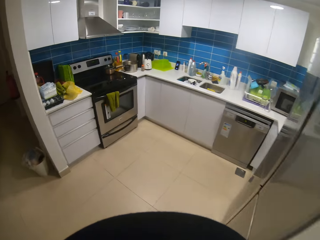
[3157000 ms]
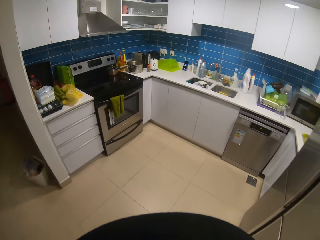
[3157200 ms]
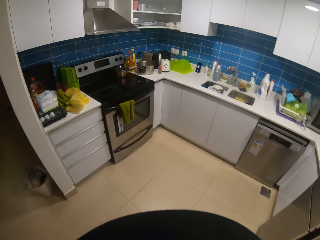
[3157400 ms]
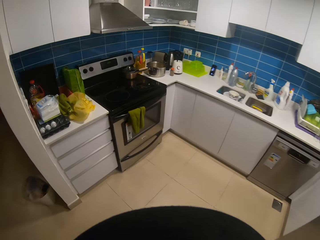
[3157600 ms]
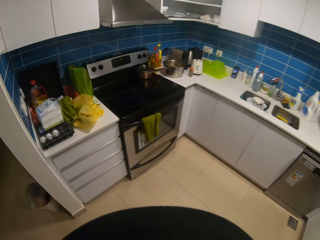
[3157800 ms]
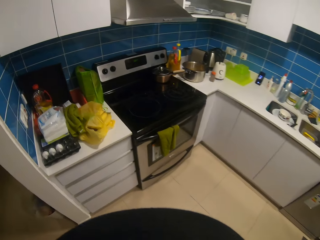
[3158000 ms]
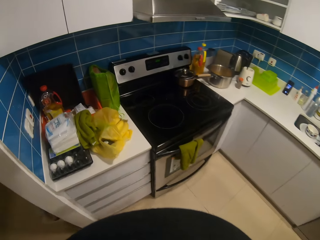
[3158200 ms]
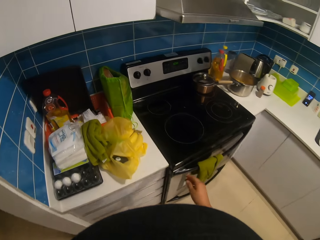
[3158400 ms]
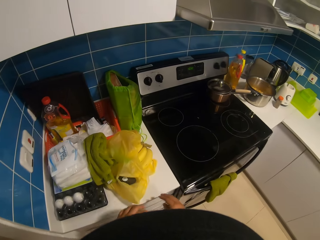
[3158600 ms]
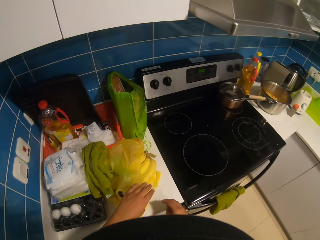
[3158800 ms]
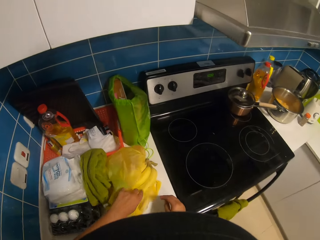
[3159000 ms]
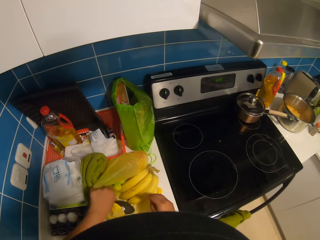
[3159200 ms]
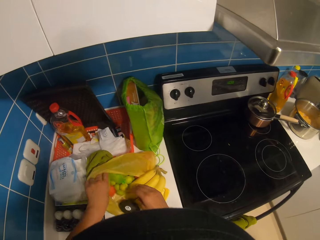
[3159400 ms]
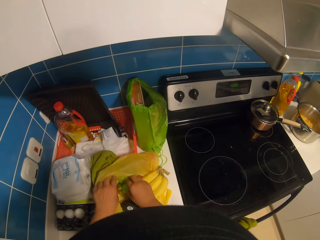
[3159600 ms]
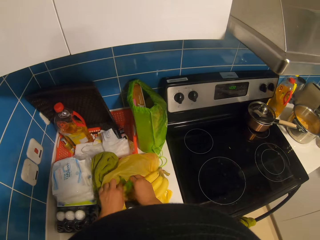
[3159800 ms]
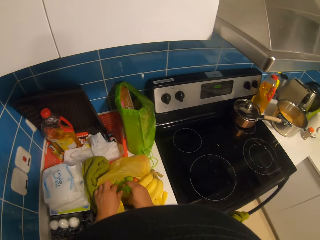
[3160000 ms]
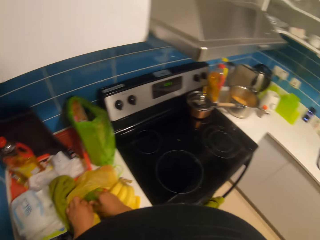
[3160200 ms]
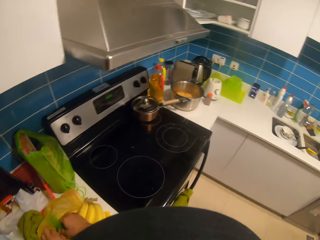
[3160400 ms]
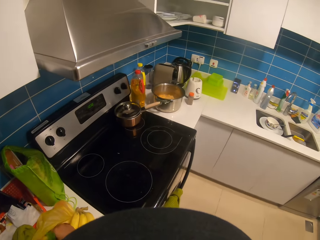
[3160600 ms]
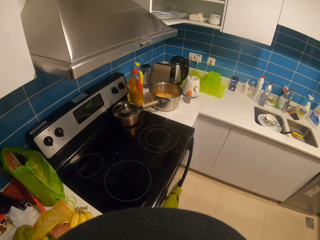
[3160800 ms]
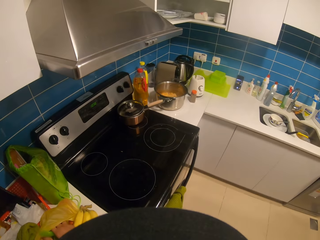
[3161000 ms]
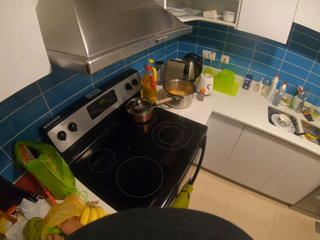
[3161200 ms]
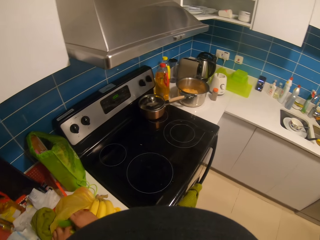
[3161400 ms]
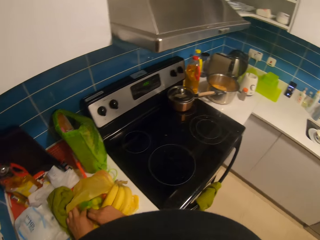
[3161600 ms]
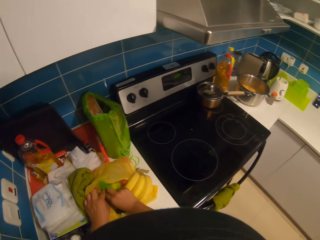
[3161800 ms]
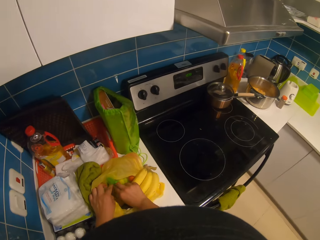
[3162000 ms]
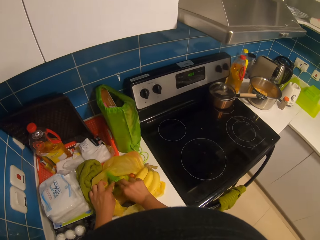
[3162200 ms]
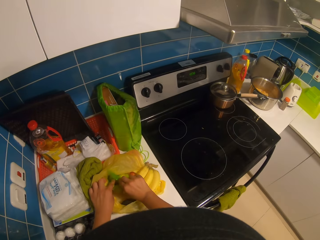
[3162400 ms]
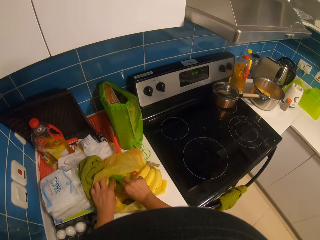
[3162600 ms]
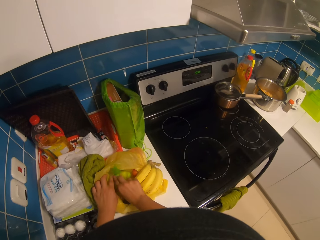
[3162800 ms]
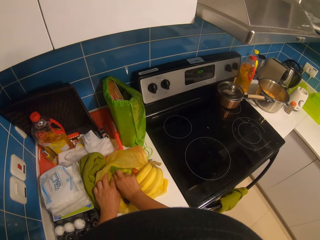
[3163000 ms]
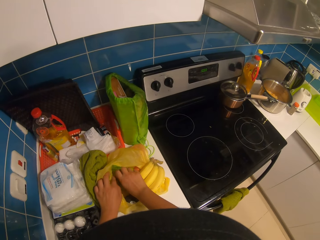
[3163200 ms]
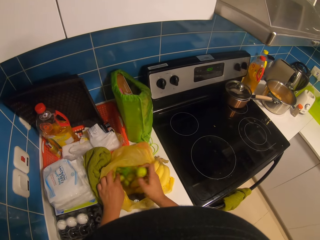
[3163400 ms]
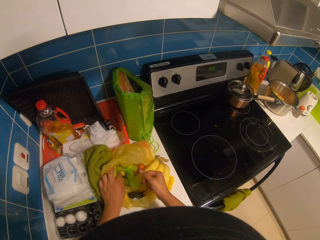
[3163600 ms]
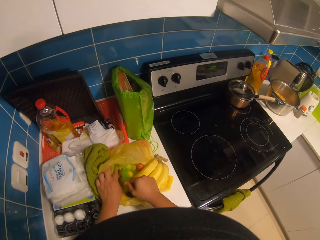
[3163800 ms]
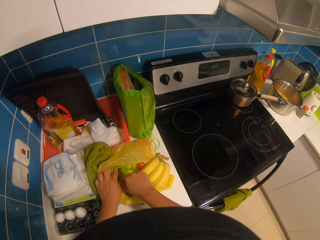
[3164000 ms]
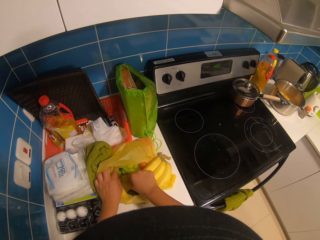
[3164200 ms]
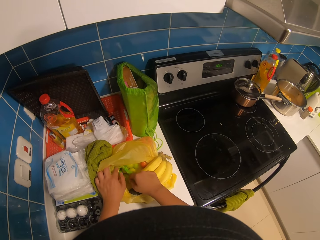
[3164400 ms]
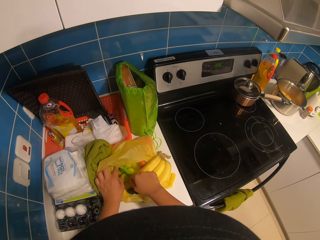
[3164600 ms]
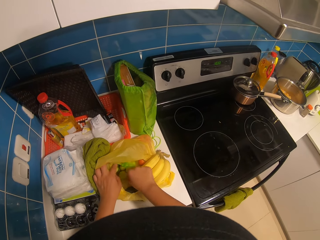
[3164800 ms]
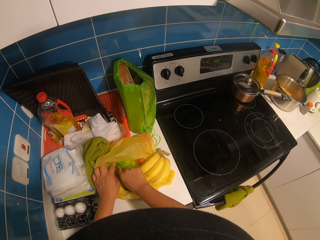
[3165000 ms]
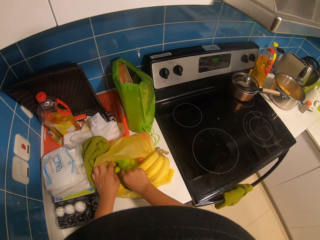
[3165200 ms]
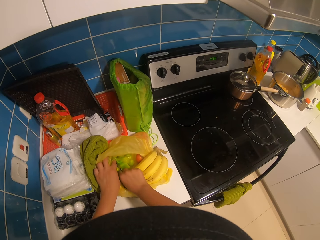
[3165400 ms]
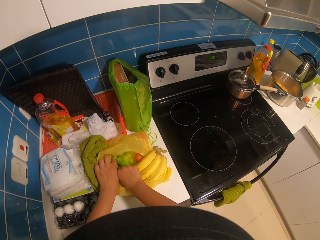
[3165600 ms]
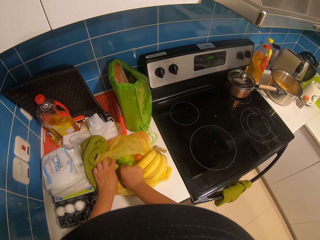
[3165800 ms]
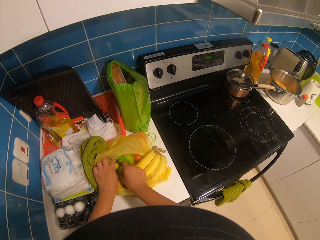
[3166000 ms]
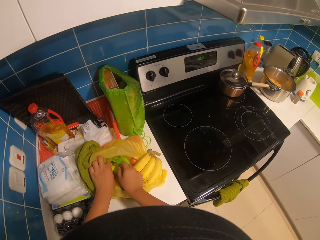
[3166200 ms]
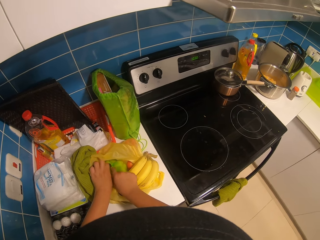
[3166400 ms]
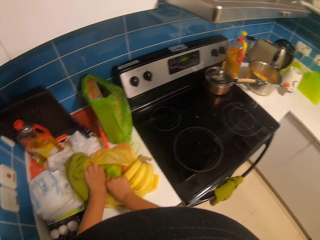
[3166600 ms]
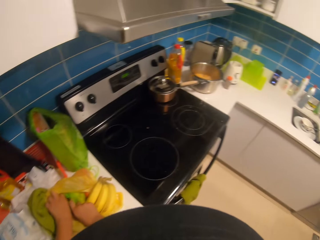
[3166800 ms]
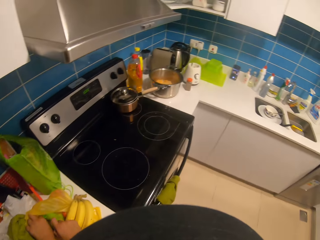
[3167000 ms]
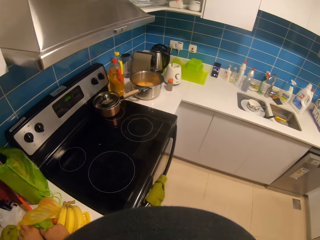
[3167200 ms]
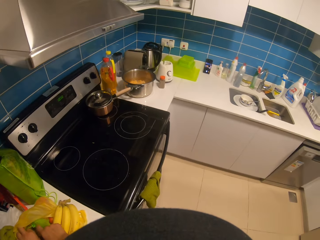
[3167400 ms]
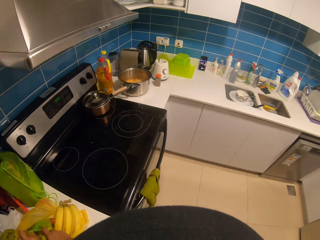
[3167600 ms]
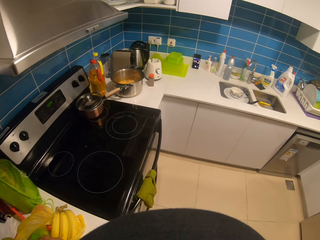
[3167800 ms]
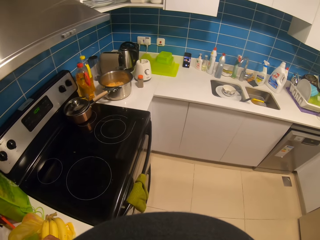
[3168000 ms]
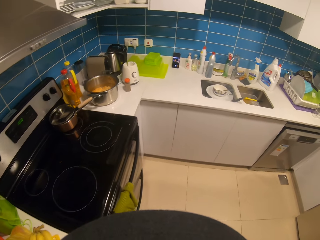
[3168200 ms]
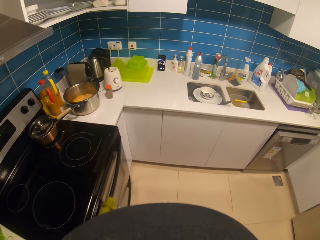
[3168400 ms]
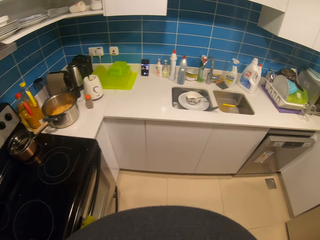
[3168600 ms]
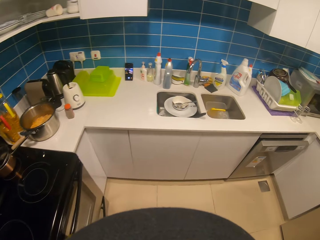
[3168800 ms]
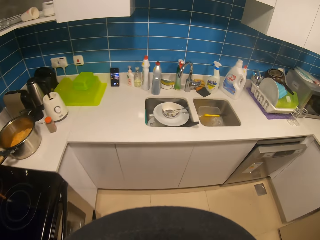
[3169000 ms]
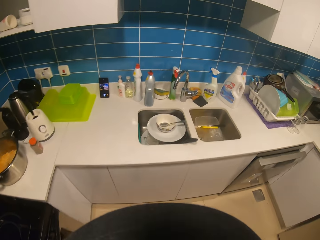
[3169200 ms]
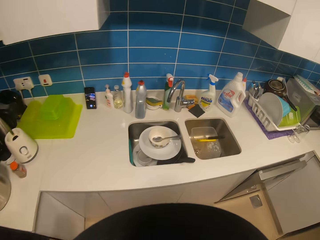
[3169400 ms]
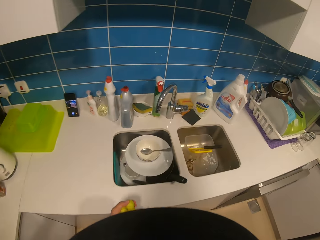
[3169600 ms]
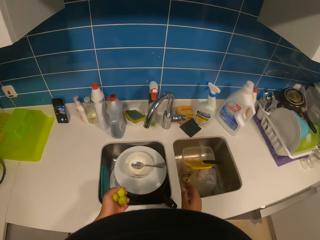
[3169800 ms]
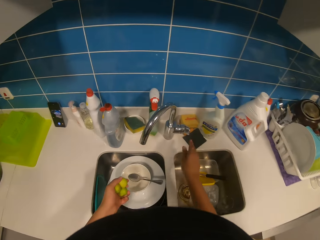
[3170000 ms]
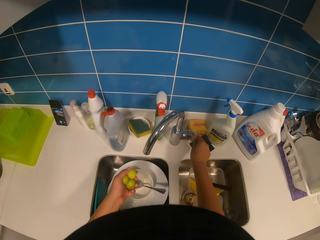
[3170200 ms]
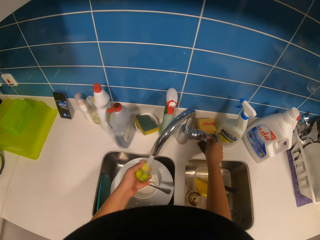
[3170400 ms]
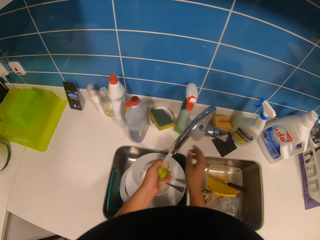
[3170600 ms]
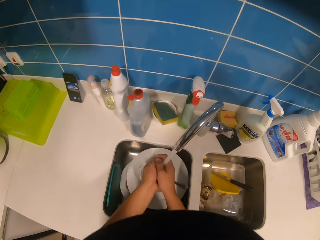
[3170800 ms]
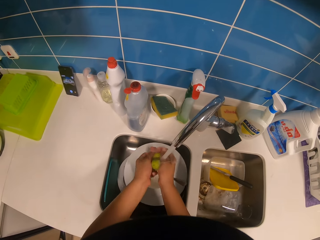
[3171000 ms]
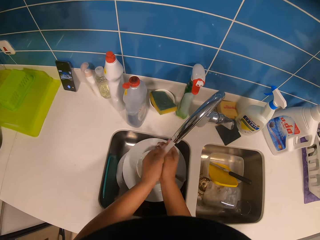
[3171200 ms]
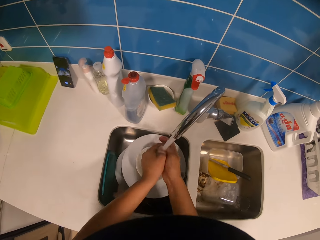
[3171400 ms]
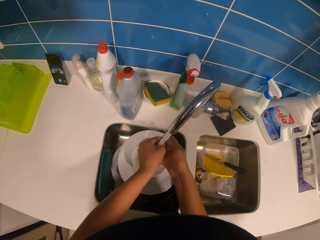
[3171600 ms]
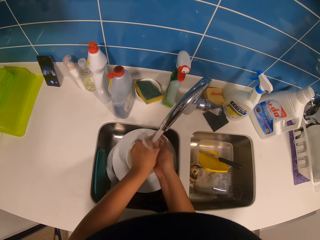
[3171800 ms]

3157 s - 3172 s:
The camera wearer picks up a lemon from the nylon with the right hand. They walk in the kitchen. They open the tap with the right hand. They rinse the lemons with both hands.

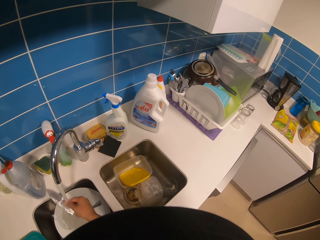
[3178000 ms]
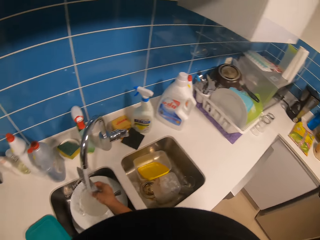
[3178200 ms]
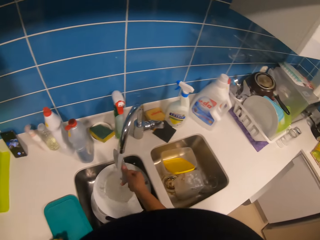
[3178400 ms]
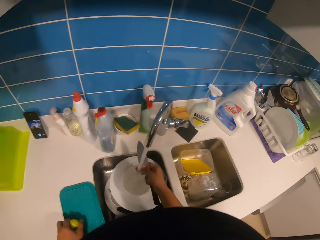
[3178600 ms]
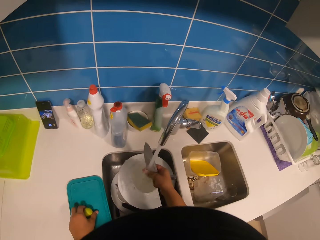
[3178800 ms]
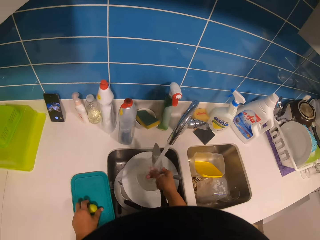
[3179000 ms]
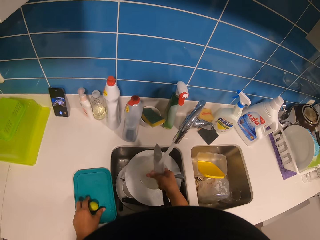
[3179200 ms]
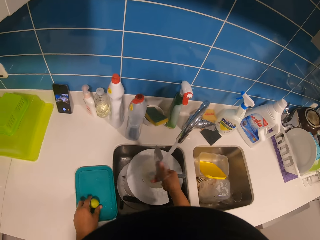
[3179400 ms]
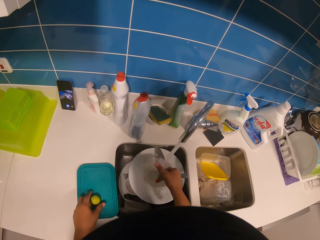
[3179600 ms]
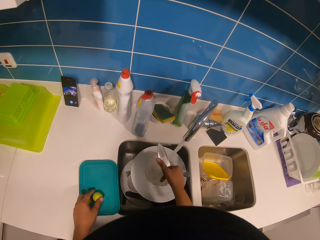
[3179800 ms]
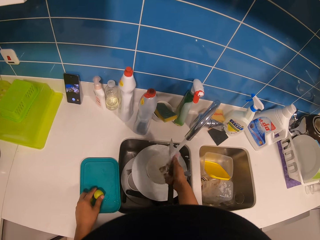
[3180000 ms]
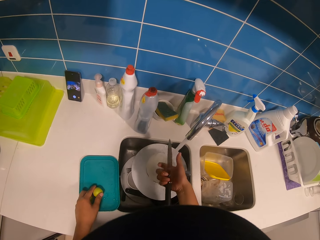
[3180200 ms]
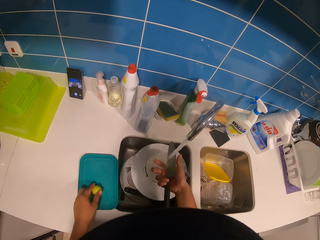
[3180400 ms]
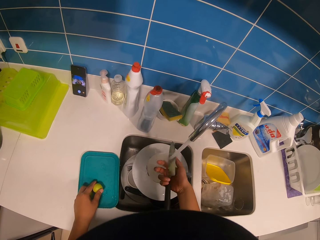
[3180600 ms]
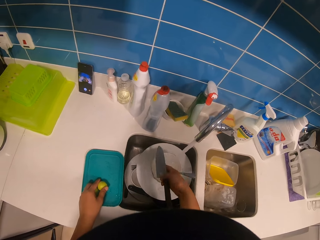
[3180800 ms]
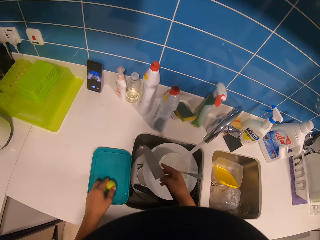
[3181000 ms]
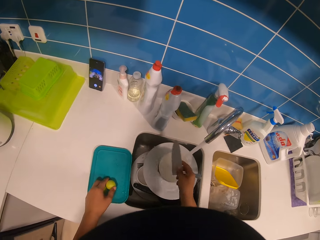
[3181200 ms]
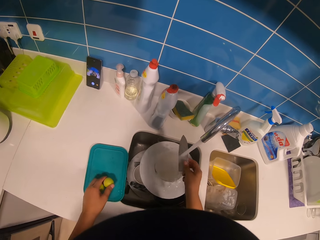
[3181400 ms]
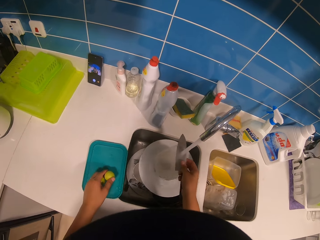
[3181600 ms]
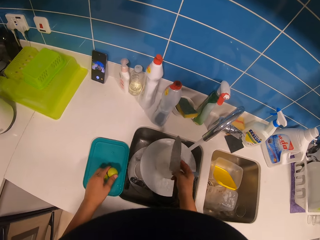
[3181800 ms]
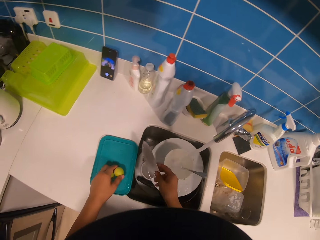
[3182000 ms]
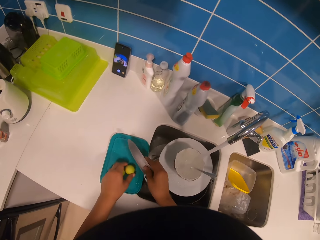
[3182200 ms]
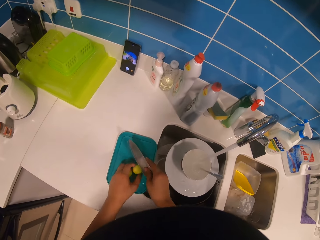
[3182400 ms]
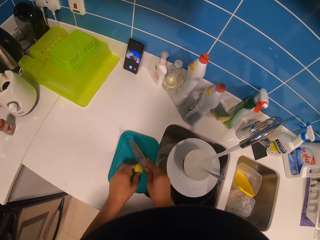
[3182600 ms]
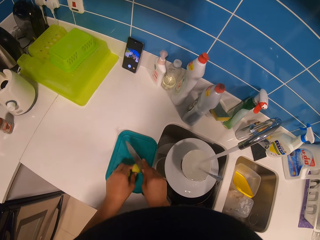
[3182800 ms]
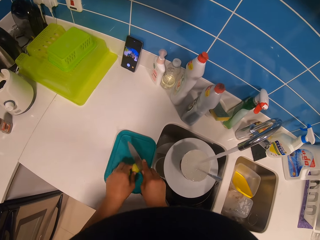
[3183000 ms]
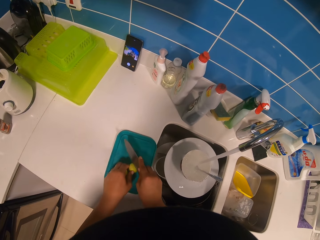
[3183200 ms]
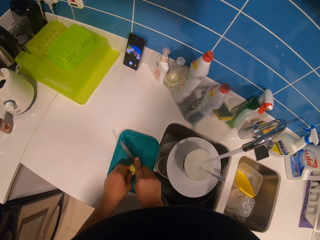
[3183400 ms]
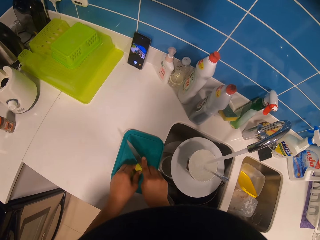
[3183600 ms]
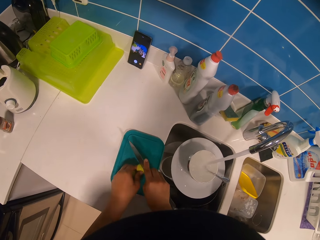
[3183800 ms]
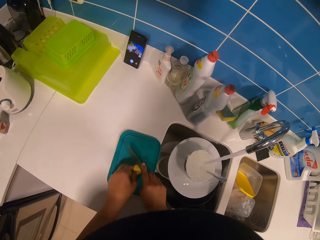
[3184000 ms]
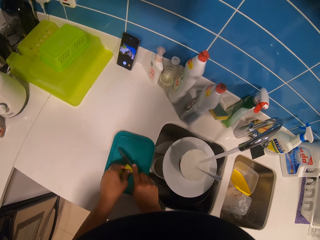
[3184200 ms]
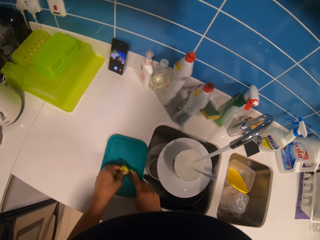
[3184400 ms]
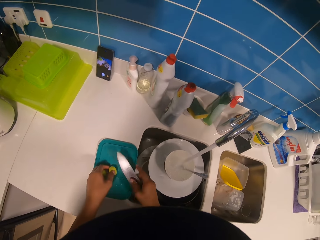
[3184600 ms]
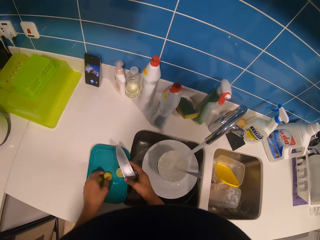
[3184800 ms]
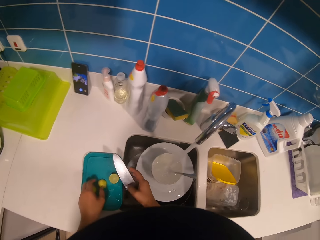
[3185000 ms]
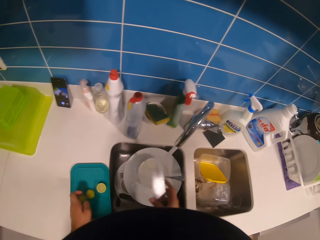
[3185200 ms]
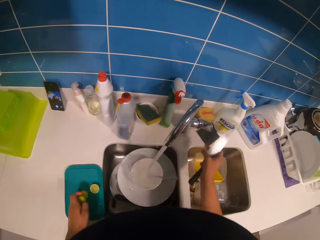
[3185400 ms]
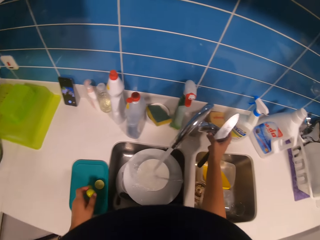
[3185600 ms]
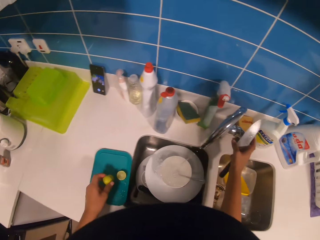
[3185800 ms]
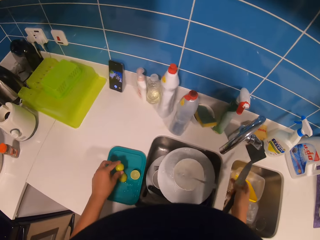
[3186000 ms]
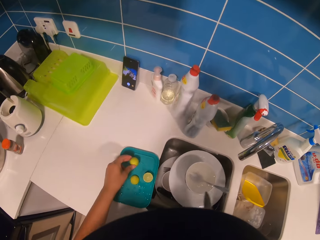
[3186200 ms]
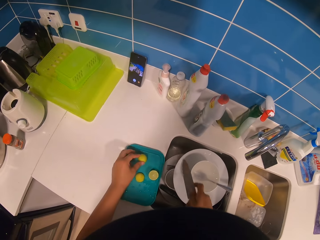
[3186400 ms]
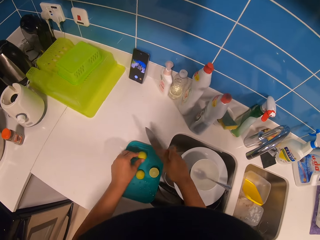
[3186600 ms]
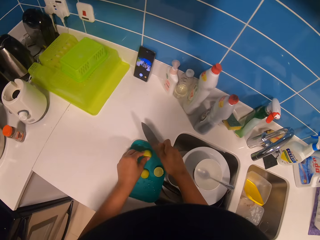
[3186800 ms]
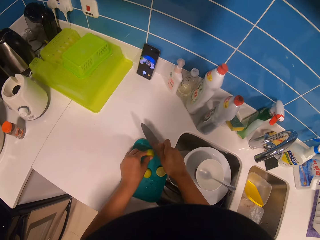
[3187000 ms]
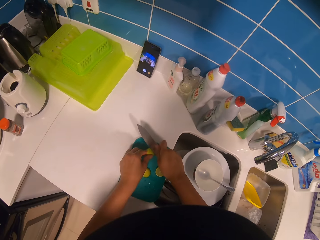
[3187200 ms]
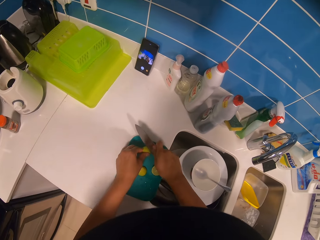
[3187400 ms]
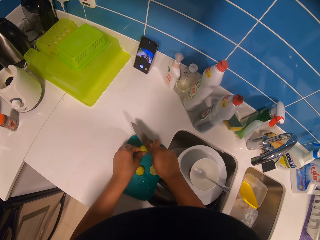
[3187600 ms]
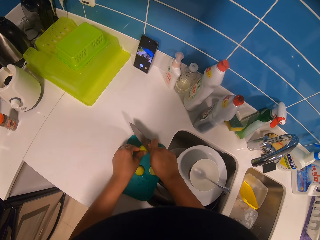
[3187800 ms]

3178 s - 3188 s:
The camera wearer drops the lemons on the chopping board. They swing the right hand. They cut the lemon using a knife. They close the tap with the right hand. They cut the lemon using the knife.
